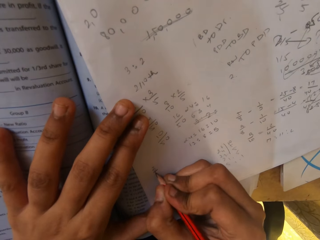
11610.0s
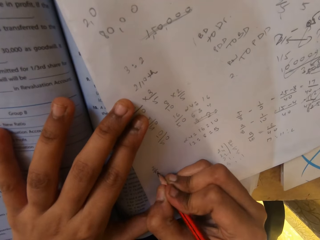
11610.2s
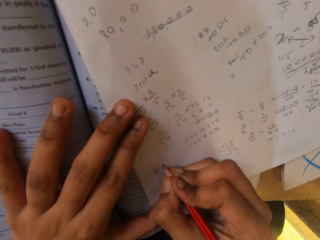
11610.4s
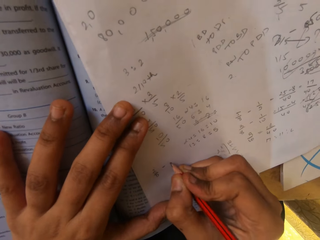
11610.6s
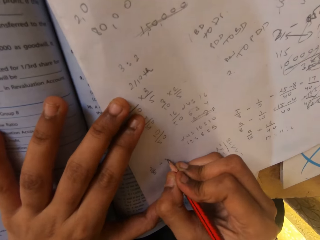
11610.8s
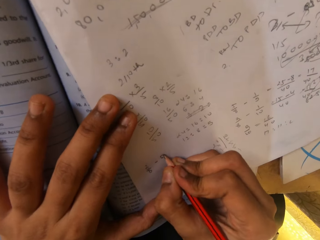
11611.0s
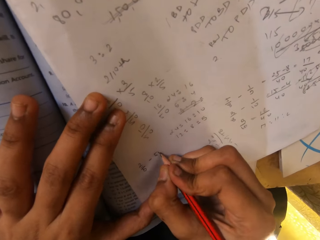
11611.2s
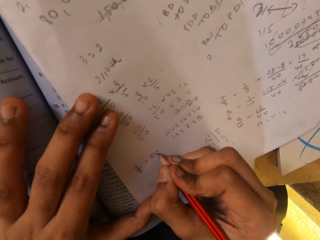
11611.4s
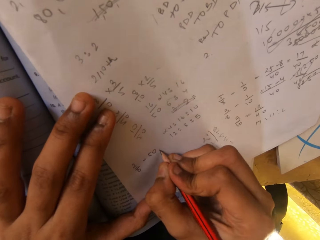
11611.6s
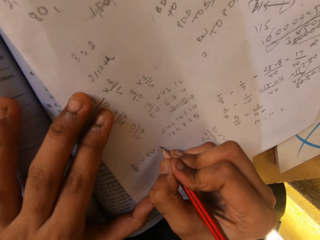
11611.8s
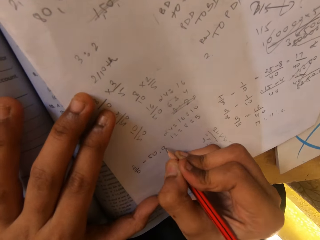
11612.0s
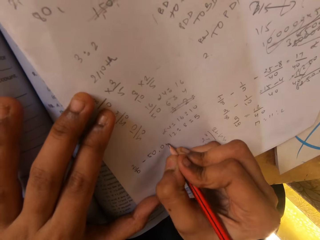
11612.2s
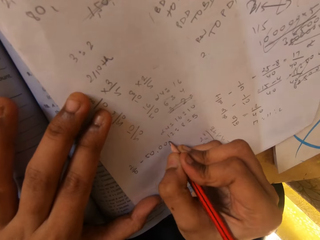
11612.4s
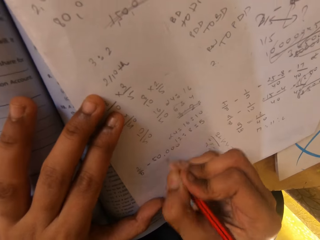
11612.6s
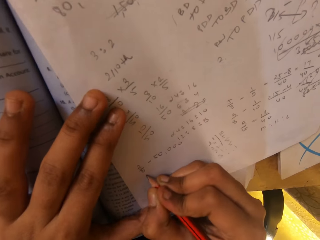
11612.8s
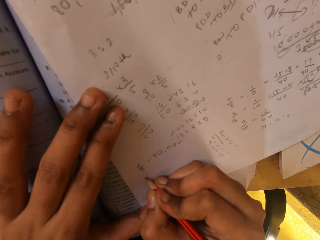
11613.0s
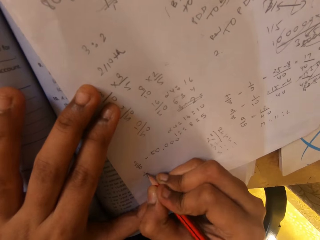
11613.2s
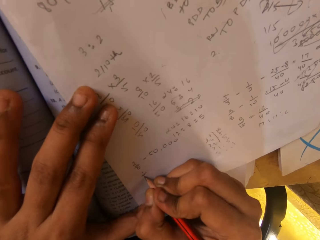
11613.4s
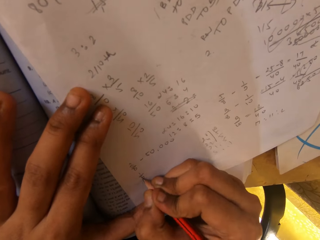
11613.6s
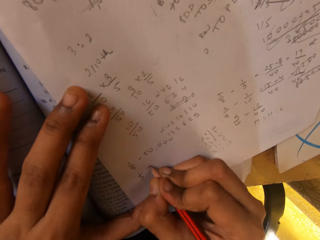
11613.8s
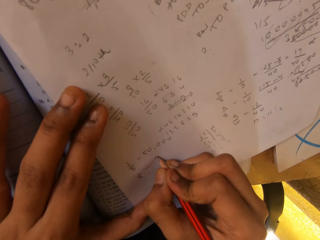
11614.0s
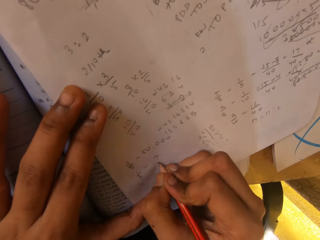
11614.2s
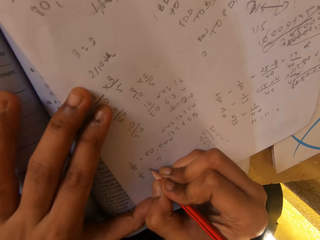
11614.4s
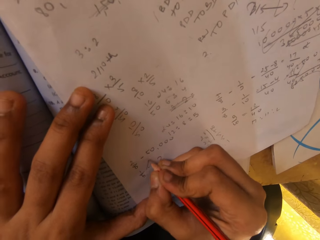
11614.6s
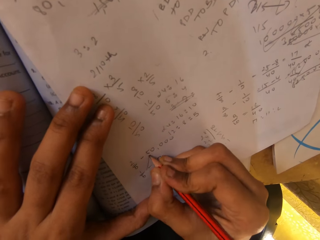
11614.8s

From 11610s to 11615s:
The camera wearer writes on a paper with a pencil.

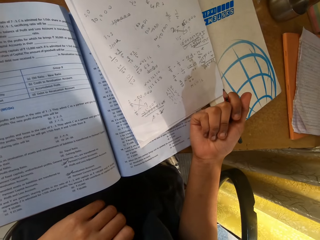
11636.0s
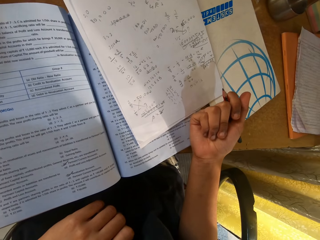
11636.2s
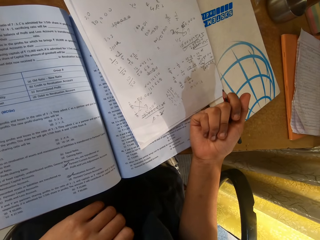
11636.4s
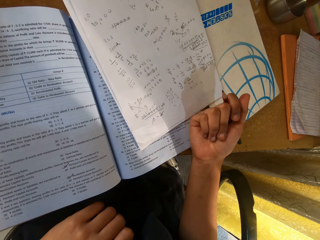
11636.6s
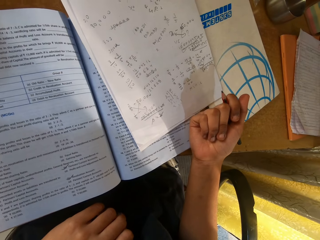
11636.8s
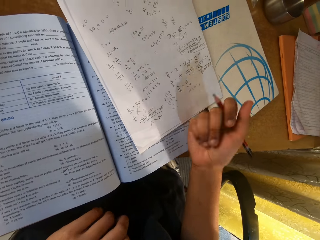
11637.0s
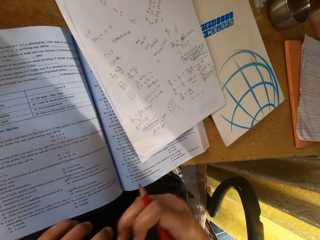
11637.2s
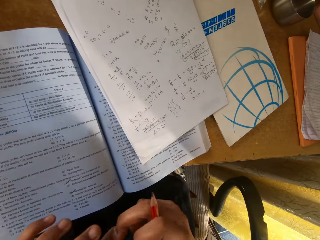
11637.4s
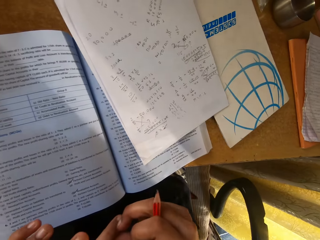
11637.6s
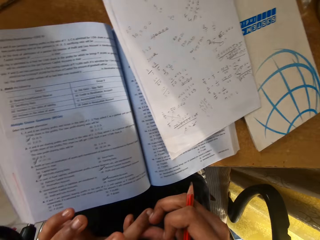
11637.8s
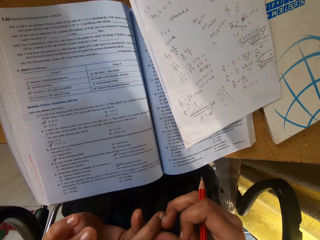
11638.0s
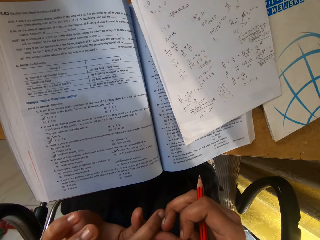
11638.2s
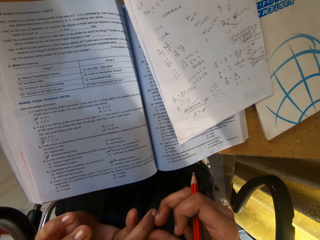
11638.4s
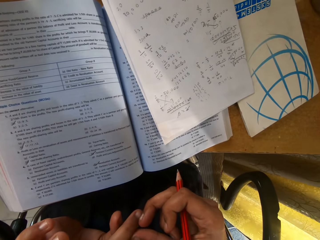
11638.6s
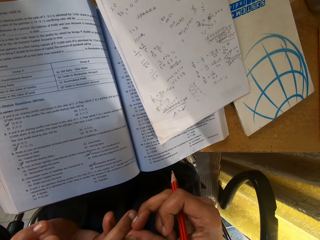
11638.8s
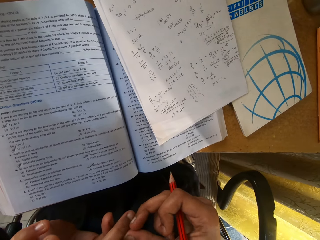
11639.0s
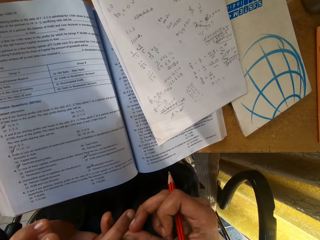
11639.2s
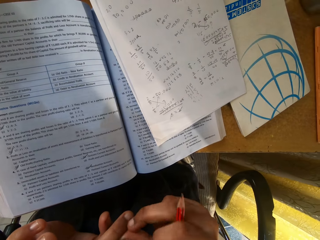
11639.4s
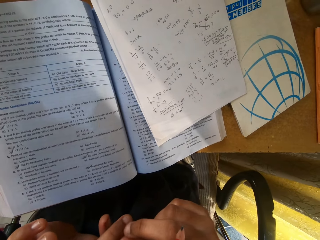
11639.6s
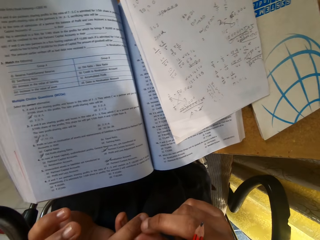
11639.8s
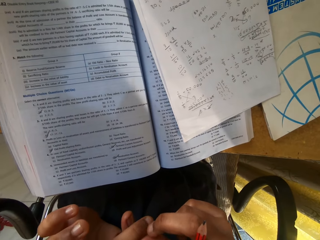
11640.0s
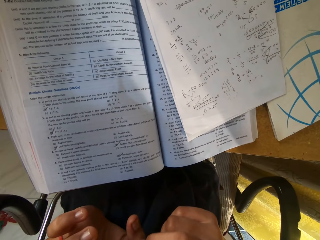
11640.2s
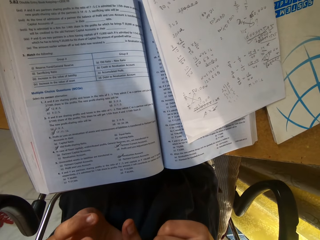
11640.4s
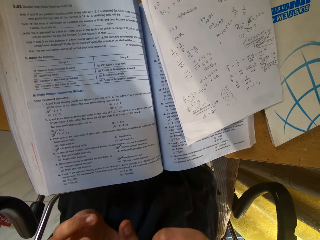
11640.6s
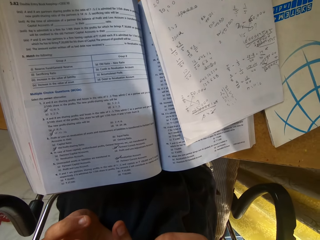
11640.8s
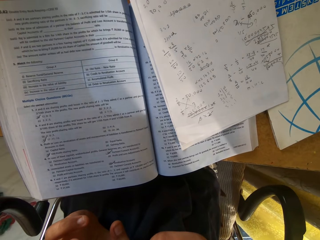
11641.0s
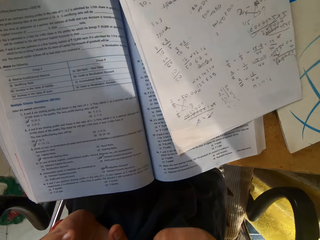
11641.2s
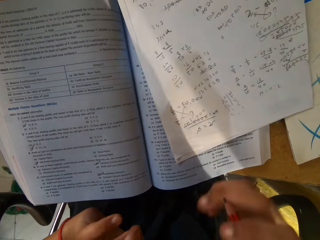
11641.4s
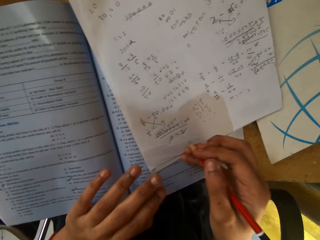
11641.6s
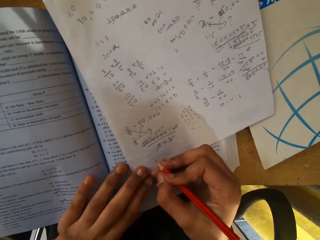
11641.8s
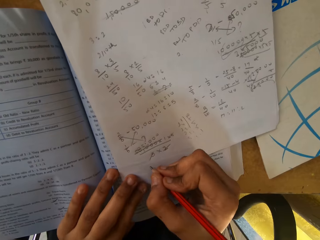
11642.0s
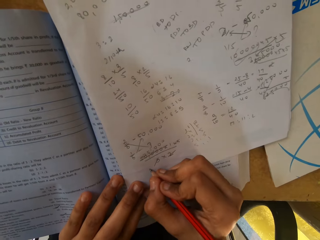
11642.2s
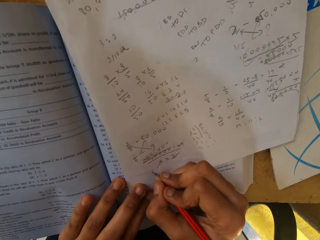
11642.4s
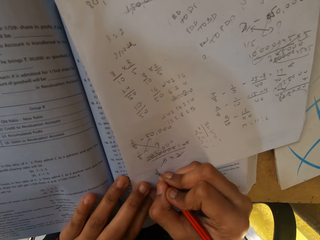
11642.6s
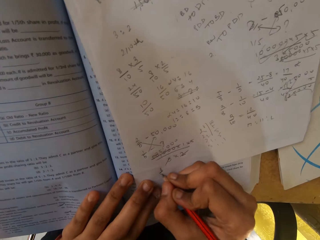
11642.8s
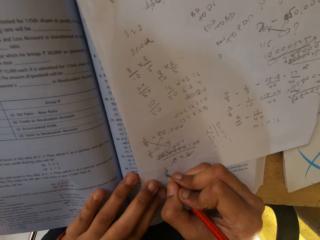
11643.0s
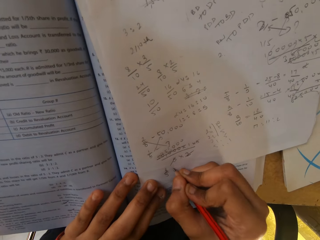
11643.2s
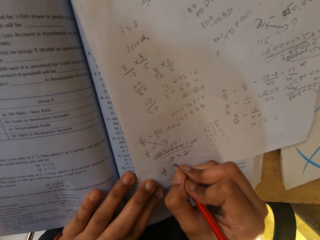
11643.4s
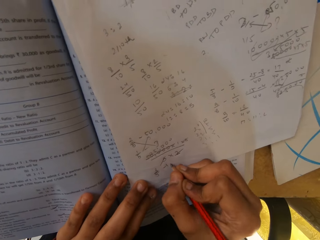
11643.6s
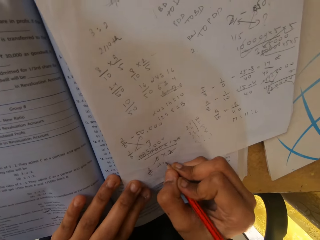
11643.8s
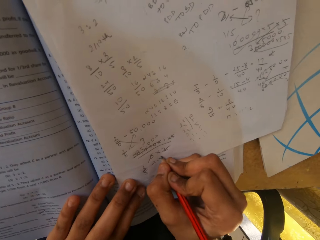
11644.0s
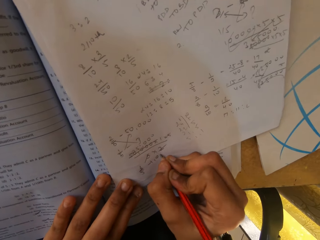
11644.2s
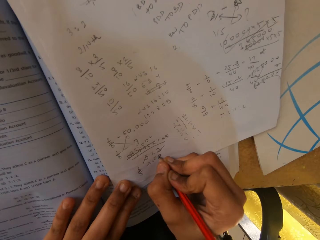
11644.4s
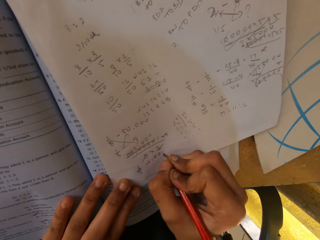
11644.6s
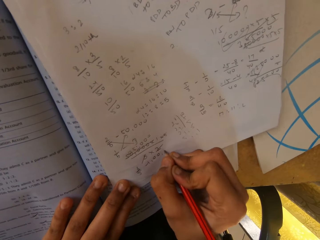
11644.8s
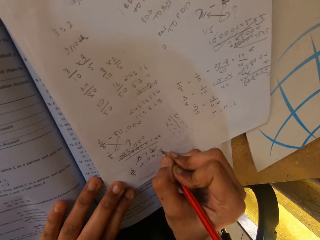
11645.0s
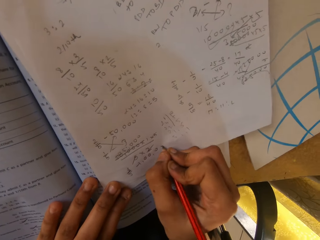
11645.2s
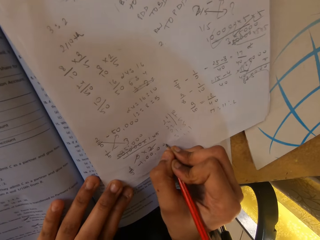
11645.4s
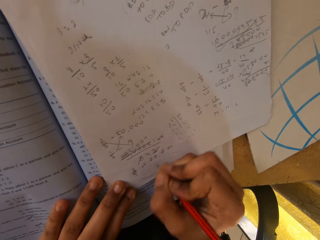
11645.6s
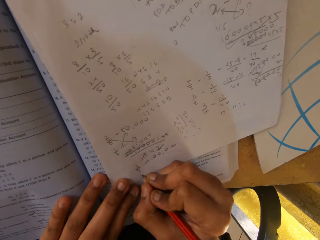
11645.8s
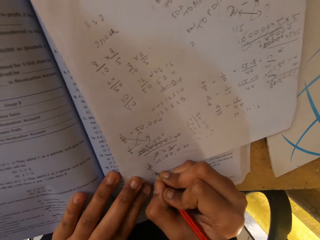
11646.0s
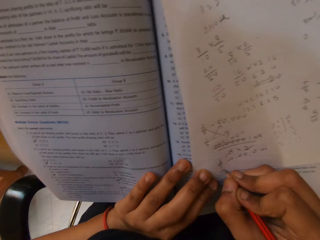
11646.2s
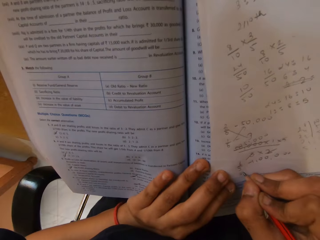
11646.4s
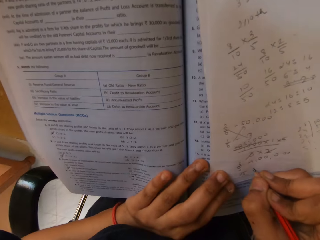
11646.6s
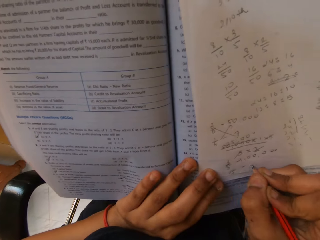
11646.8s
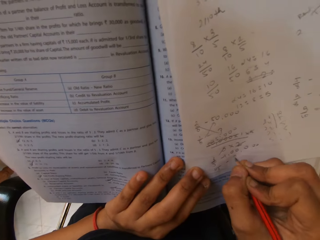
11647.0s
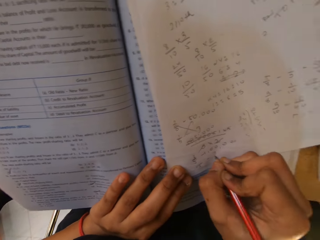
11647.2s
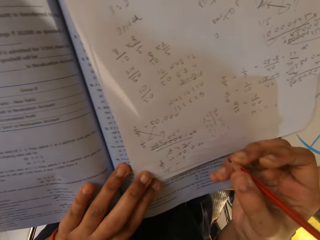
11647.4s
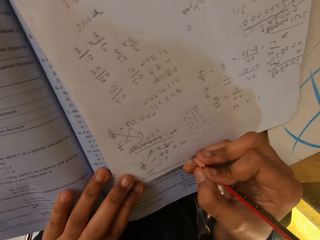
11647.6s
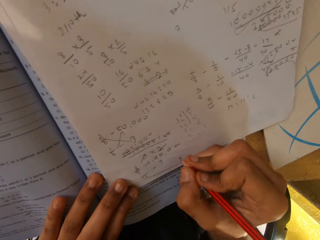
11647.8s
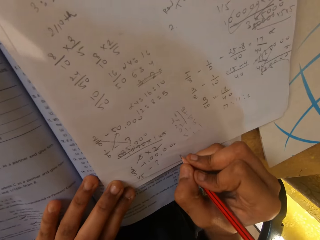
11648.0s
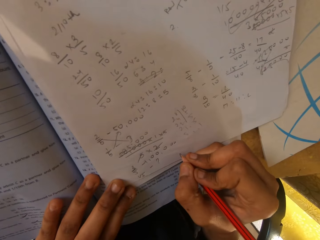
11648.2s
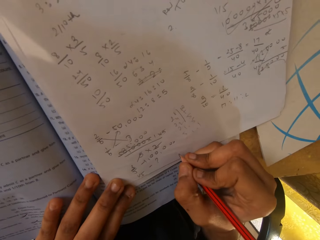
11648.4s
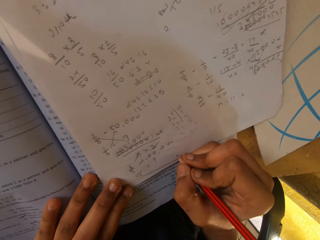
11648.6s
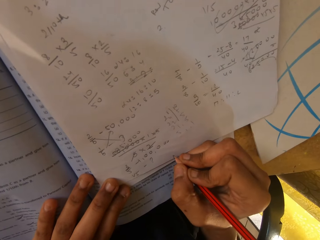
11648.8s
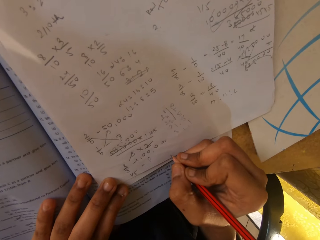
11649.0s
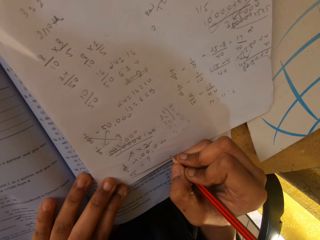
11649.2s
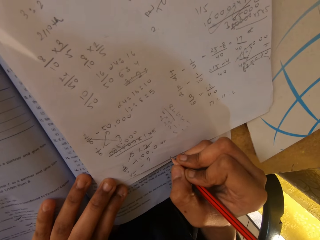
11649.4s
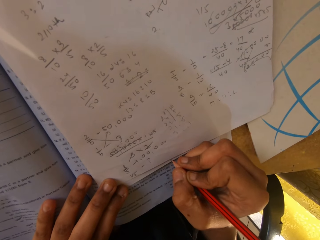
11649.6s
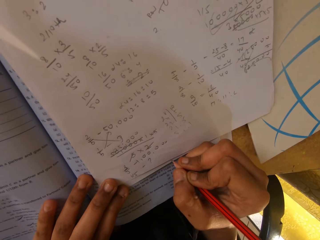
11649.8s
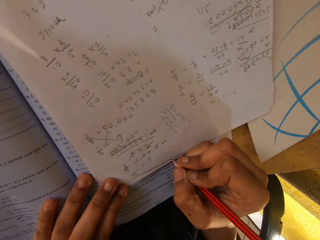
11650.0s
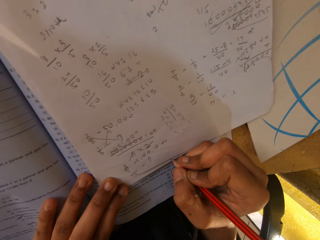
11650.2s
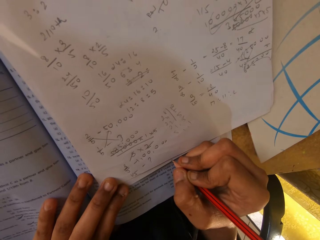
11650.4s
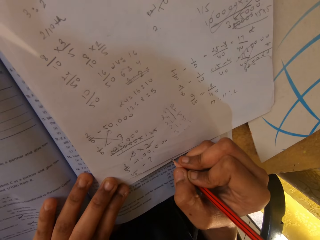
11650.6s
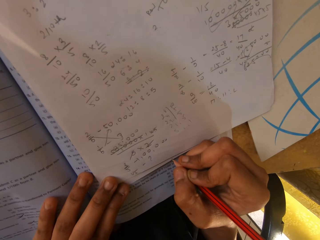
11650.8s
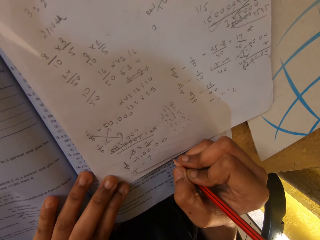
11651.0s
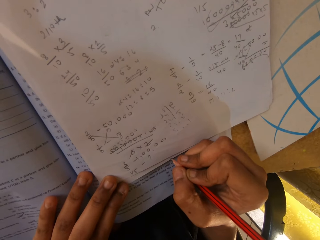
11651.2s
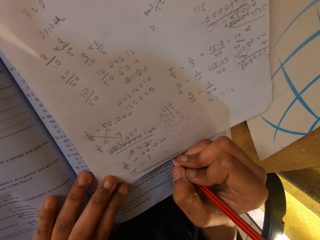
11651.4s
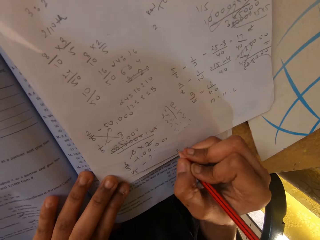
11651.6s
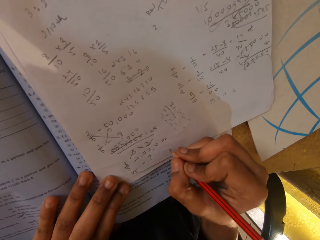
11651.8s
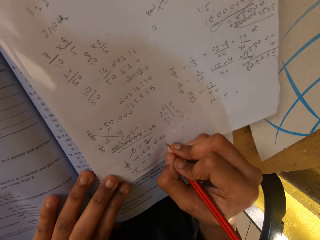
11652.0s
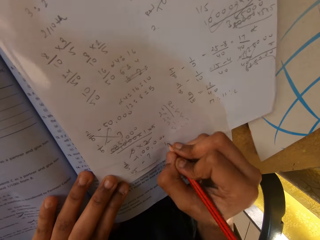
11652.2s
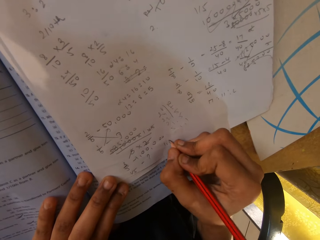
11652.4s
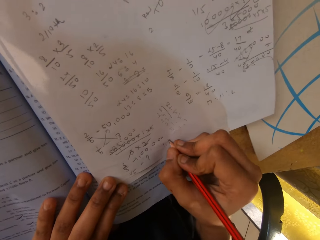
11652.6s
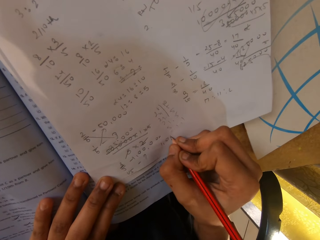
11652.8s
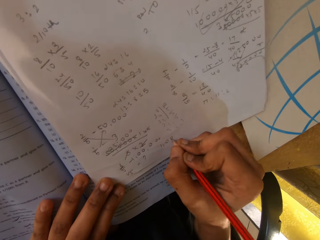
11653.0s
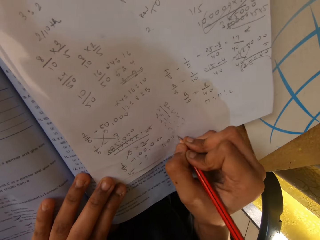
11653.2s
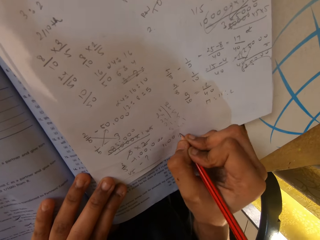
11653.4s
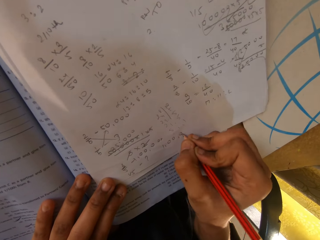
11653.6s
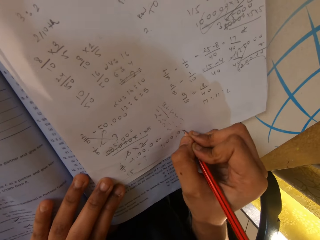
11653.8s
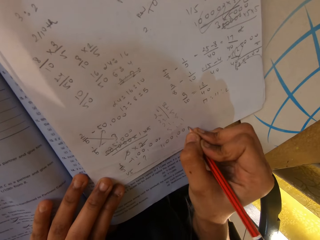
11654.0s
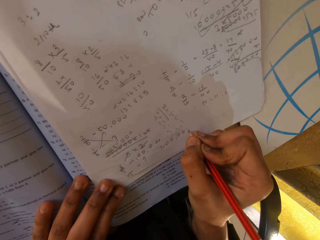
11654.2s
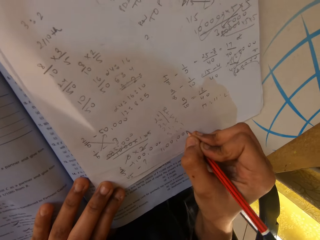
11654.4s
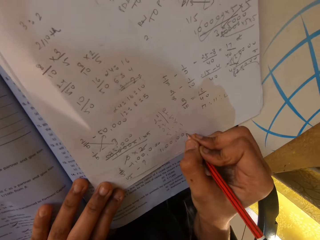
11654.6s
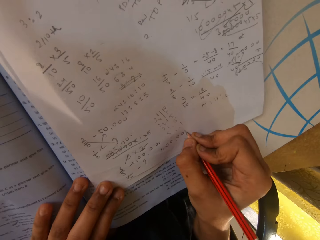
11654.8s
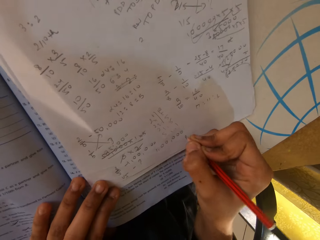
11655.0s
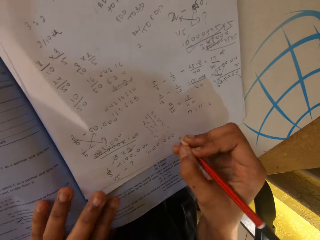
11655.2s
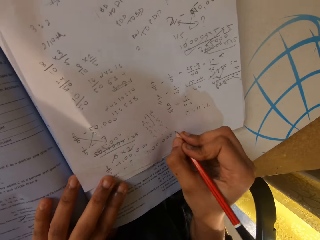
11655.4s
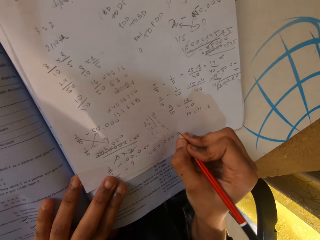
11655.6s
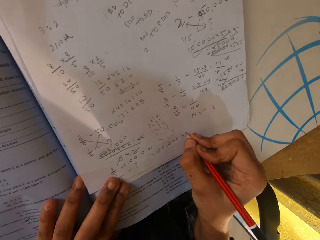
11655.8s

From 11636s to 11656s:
The camera wearer touches the left hand. They write on a paper with a pencil.
